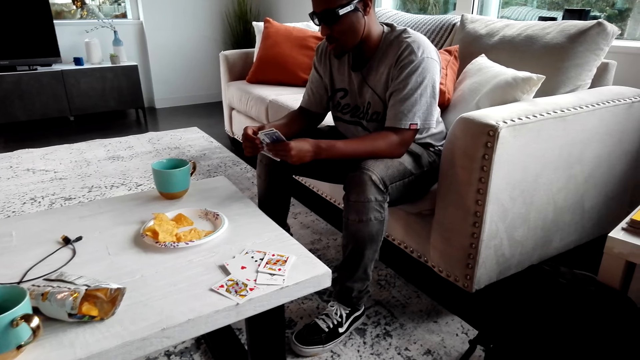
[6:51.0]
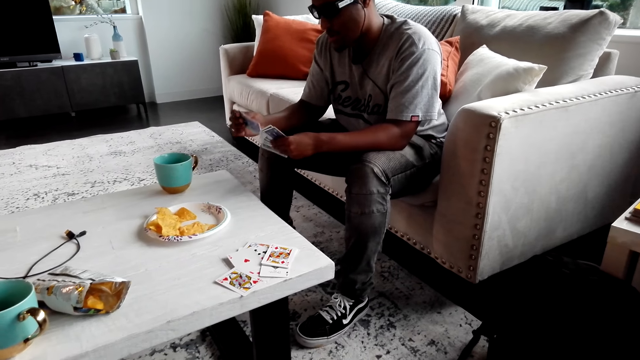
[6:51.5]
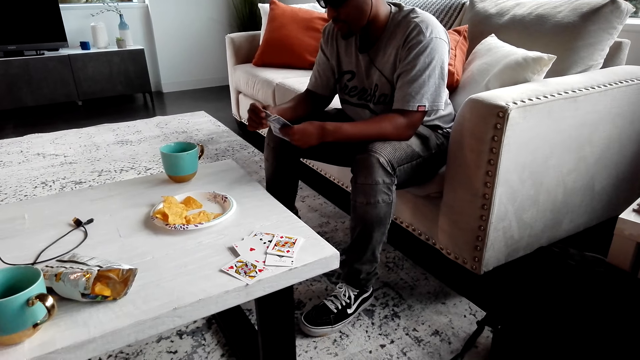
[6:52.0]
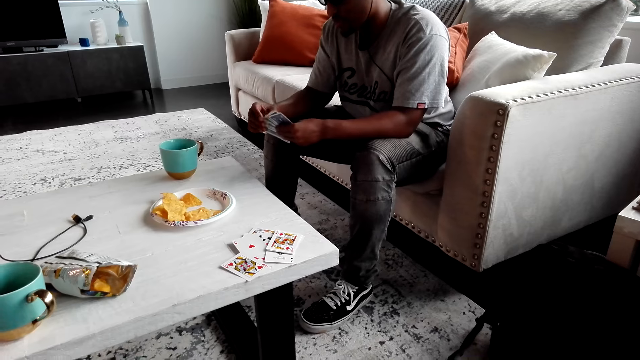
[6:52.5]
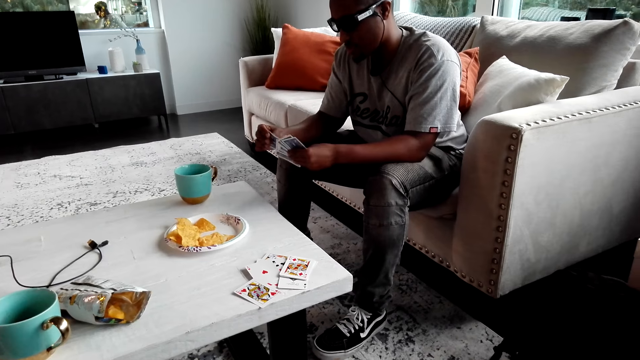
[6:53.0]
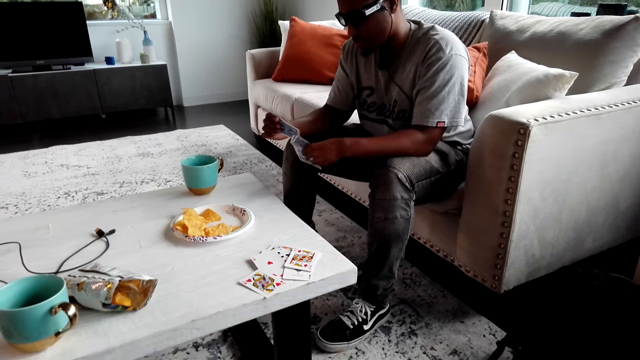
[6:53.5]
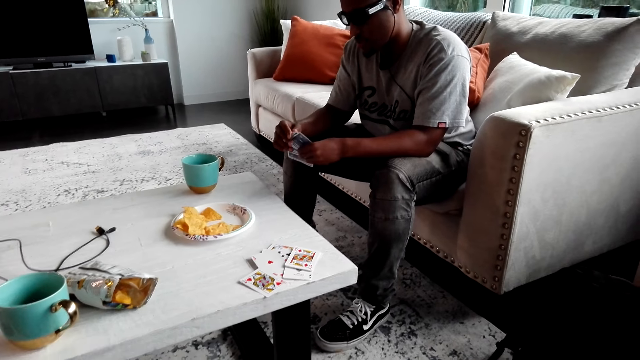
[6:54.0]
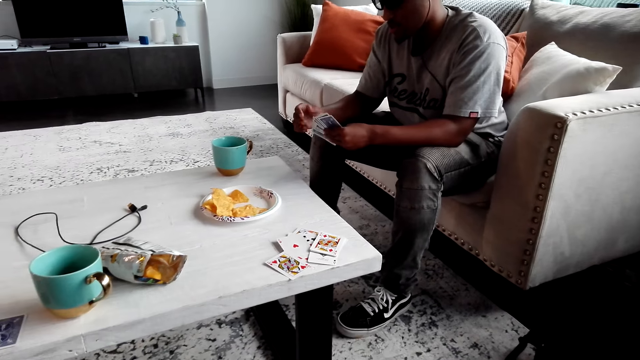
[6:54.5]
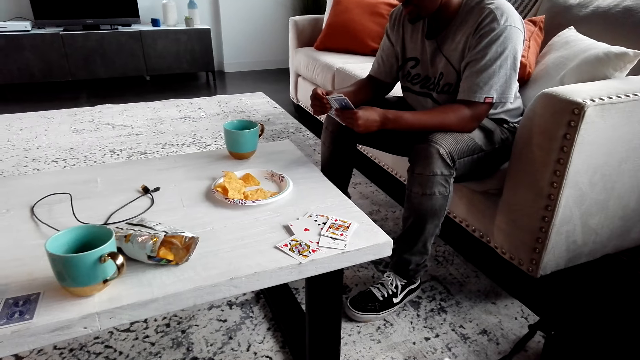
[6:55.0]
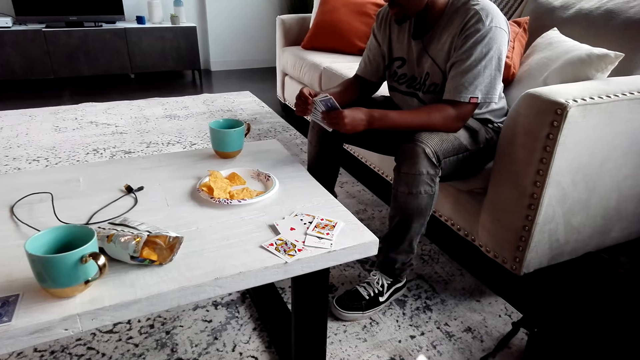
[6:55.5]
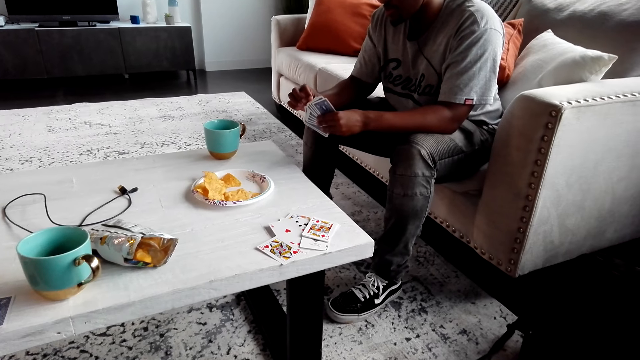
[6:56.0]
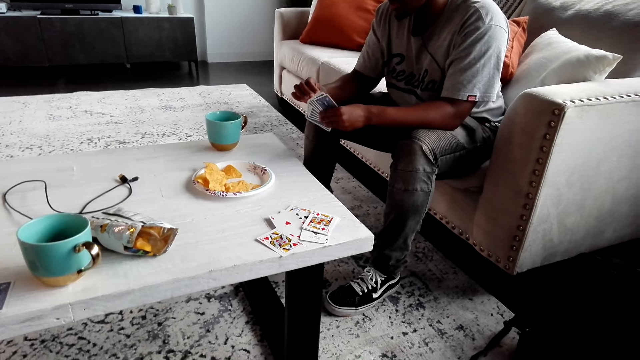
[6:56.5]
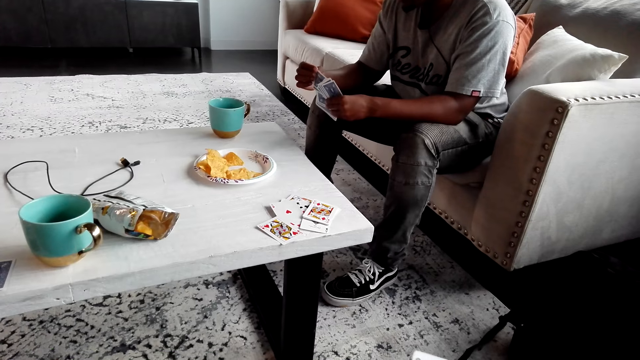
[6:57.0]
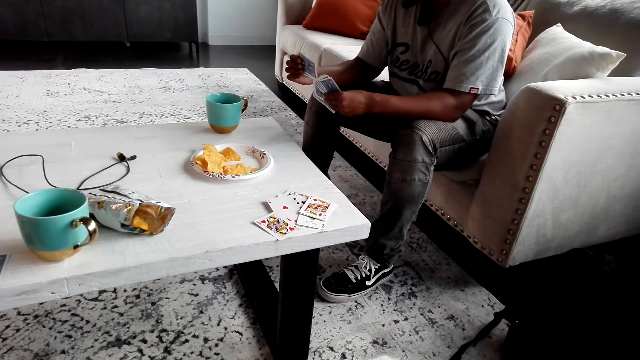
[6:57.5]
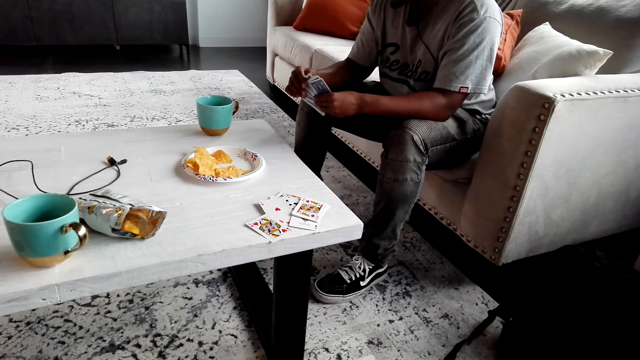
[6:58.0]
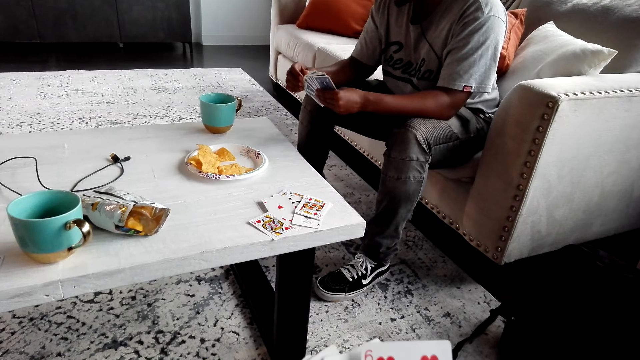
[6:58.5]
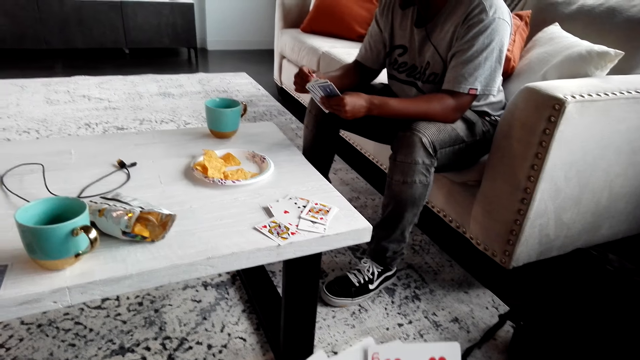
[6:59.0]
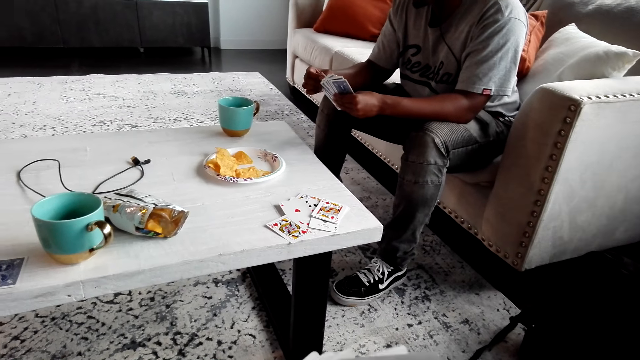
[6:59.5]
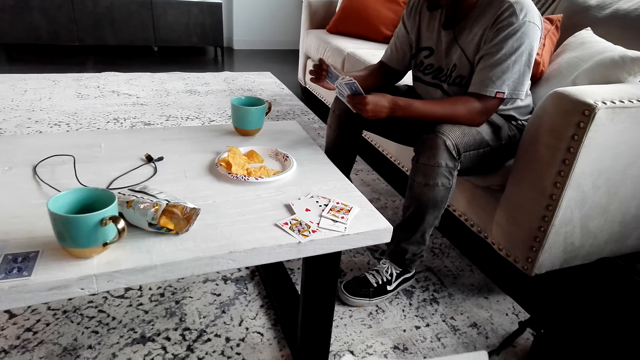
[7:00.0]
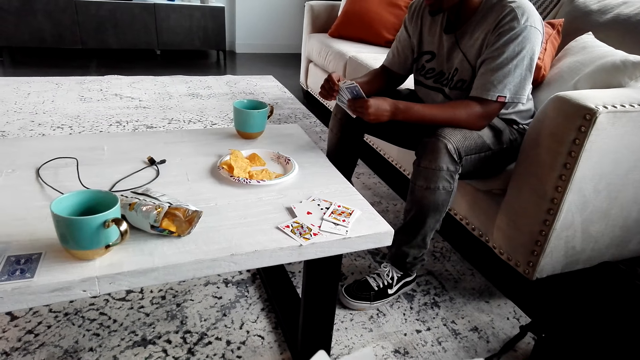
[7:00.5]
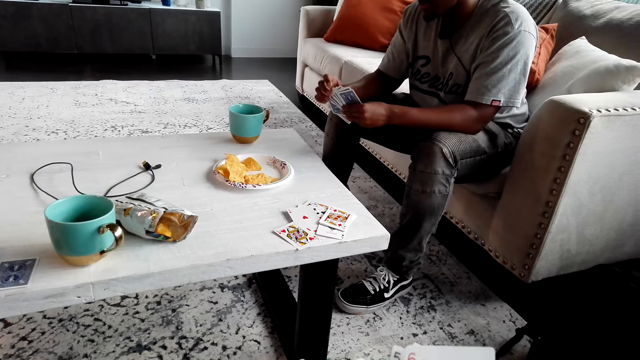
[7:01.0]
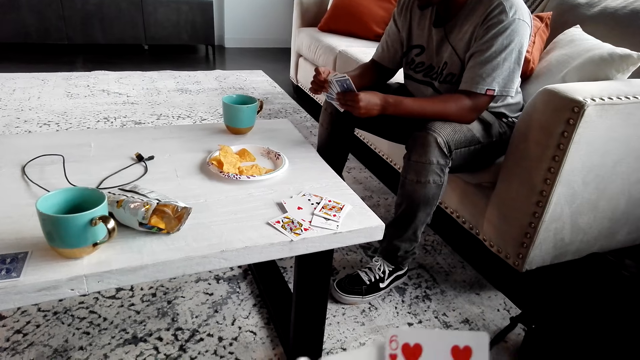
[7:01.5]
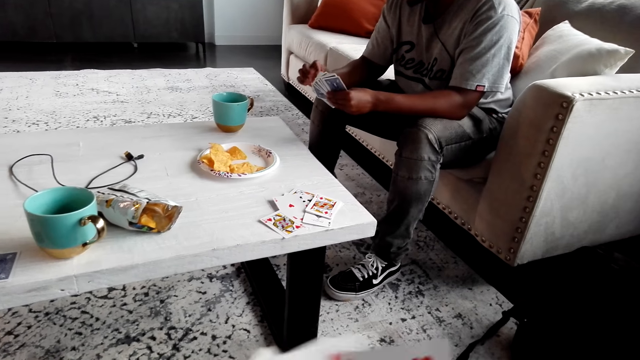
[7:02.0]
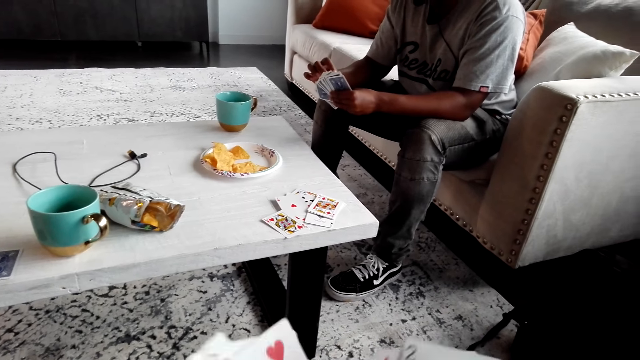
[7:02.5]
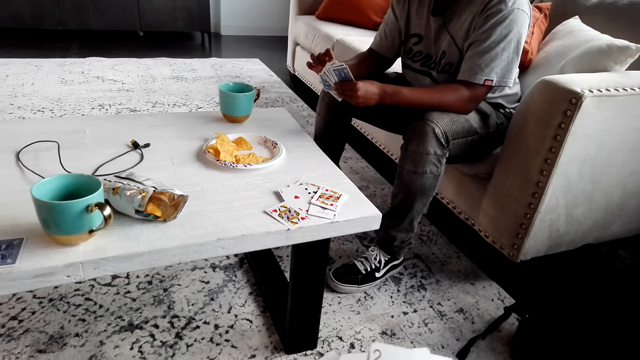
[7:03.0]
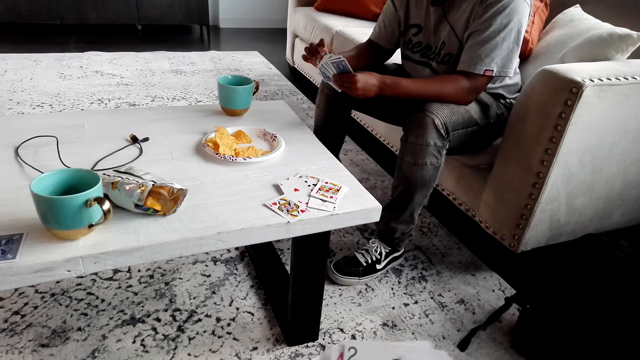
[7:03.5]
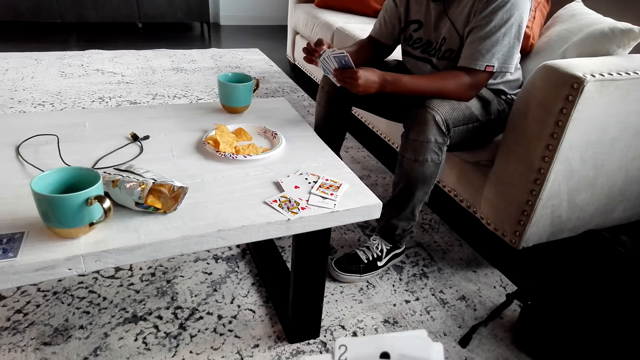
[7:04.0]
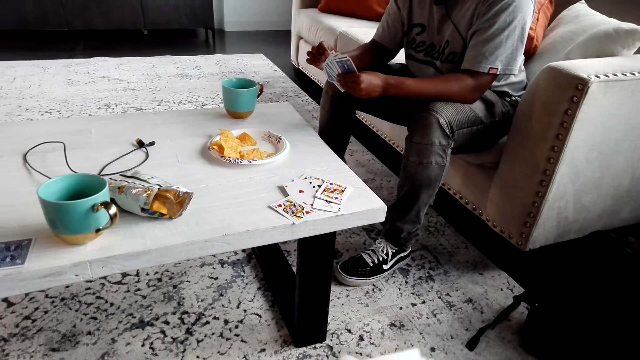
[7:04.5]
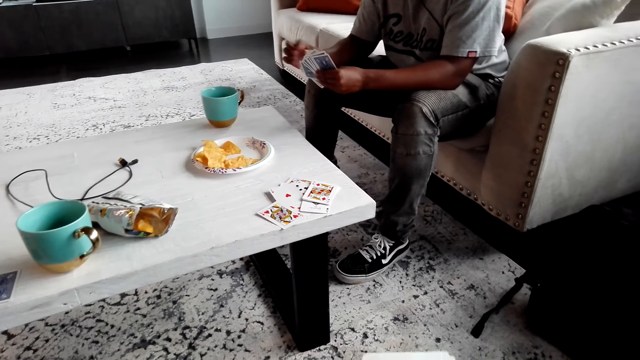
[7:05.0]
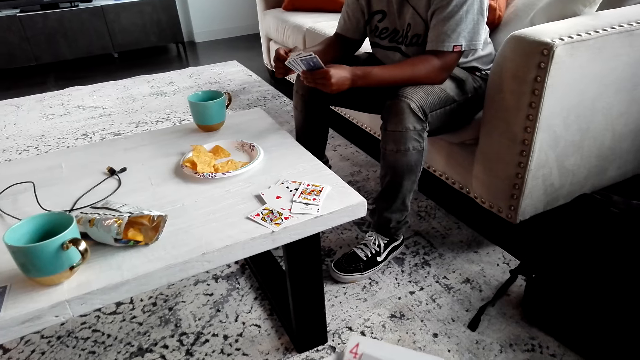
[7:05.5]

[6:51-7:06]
The camera wearer selects the cards. The man selects the cards. The camera wearer selects the cards and plays with the cards.

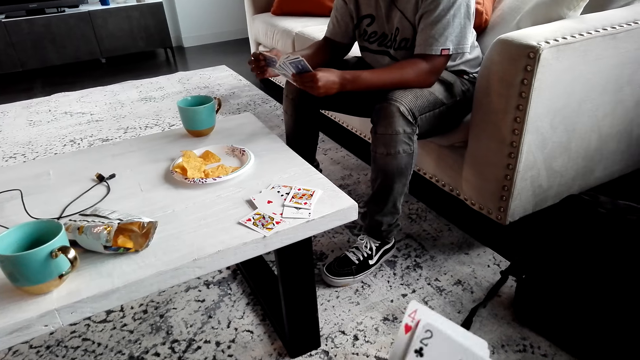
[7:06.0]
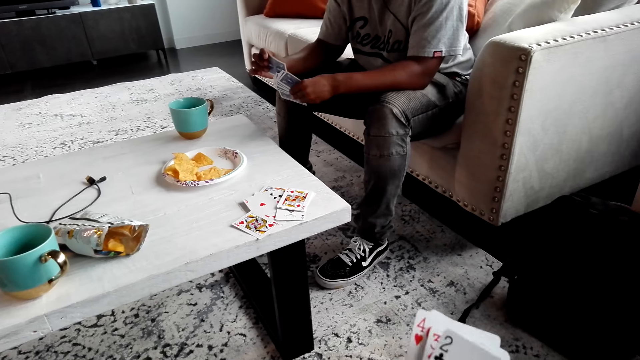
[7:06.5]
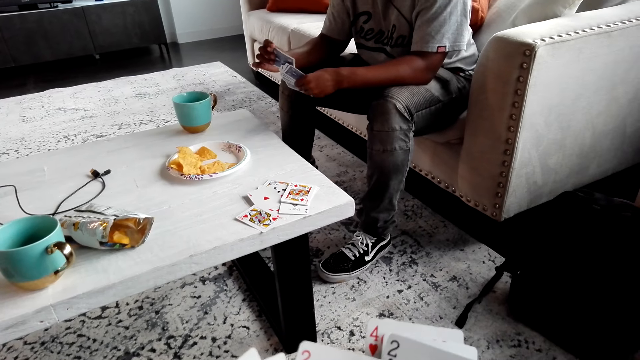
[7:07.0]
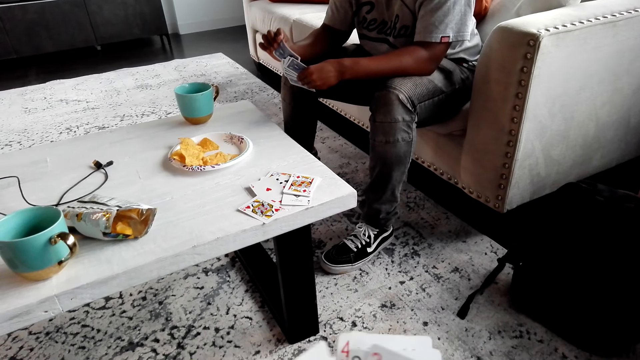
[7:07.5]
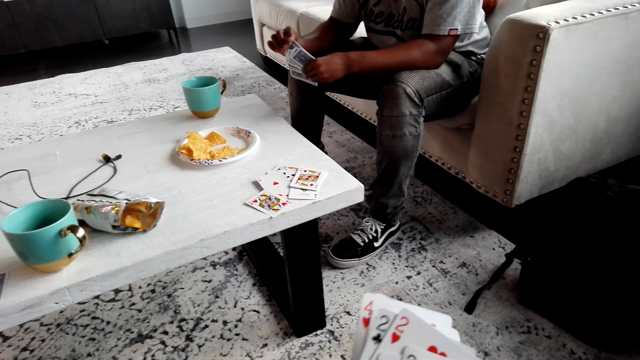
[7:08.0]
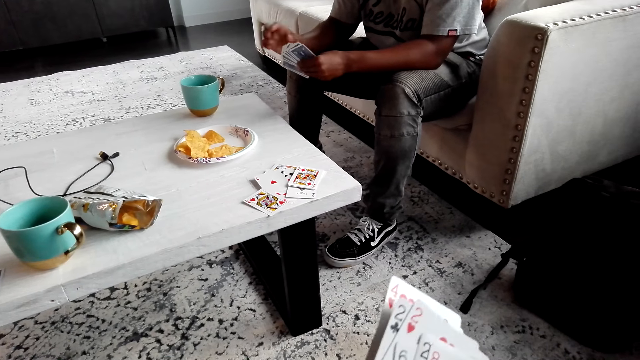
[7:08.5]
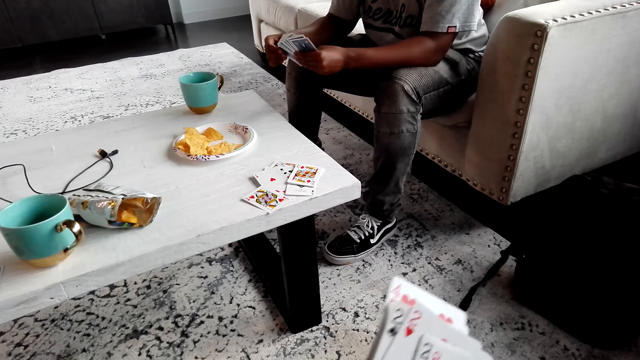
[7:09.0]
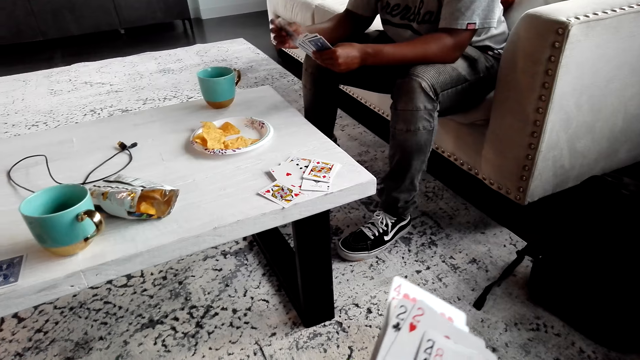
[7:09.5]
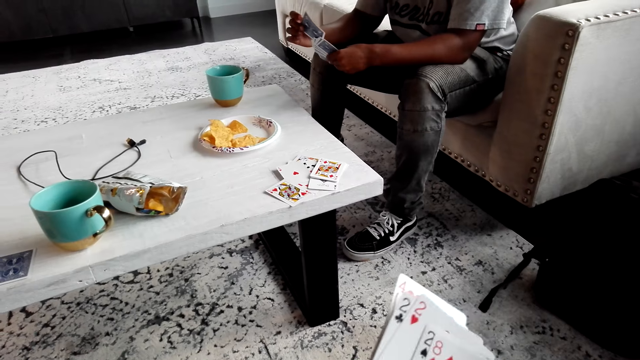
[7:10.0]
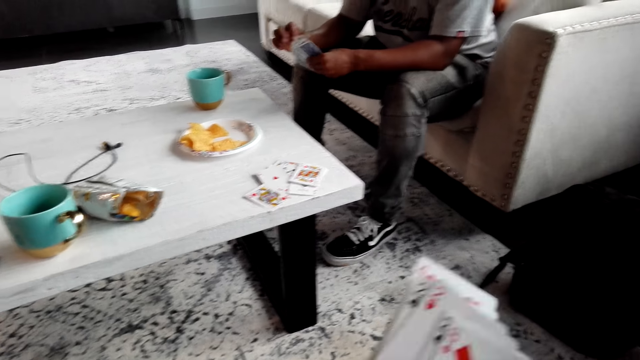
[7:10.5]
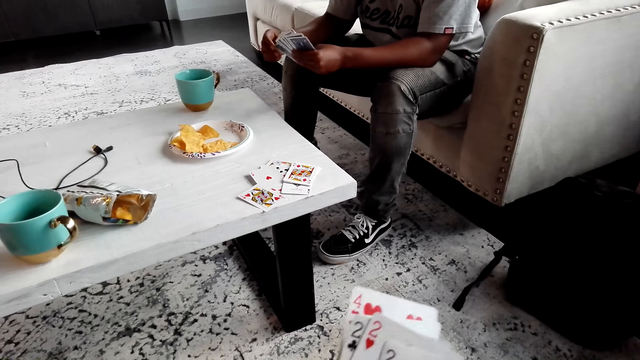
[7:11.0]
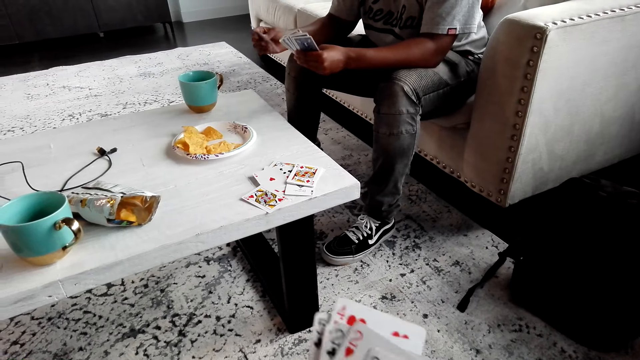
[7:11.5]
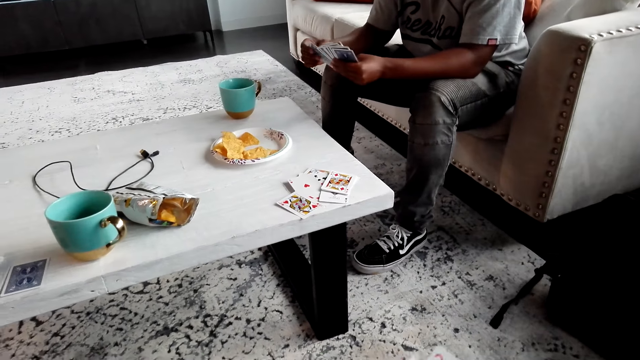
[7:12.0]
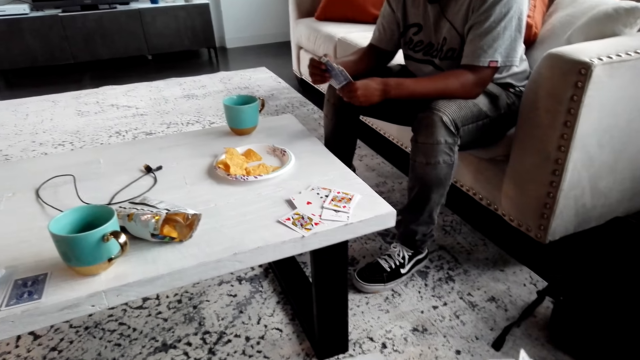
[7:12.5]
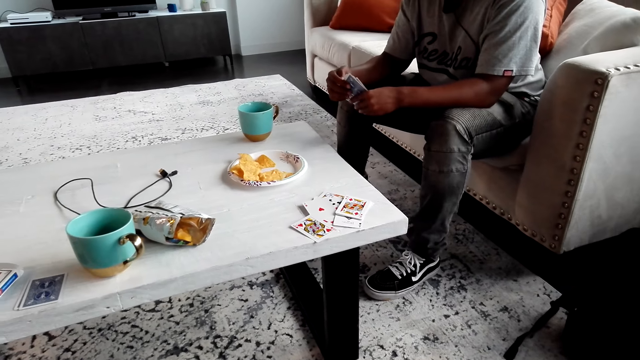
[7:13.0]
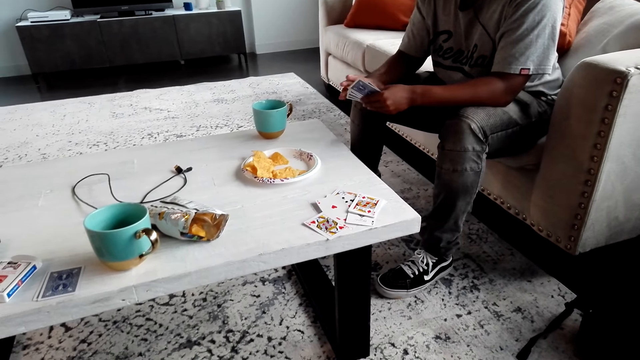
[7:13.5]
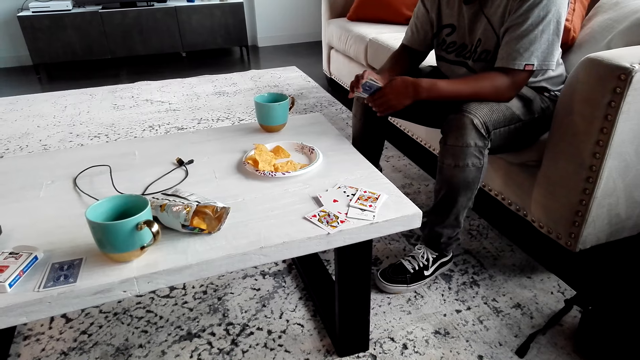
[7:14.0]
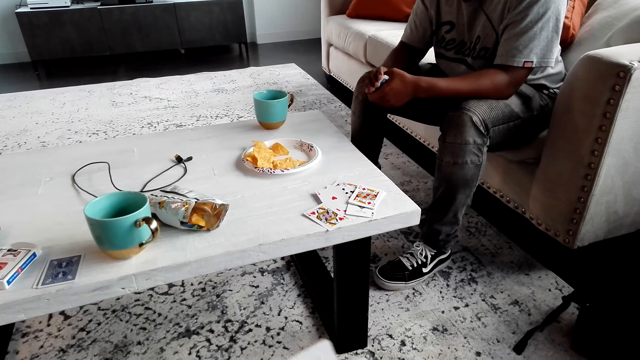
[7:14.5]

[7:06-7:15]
The man arranges the cards. The man plays with the cards.
